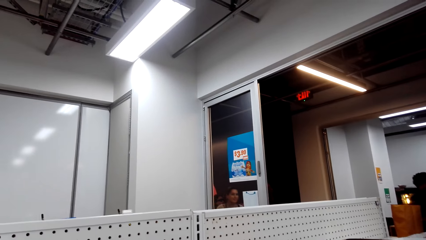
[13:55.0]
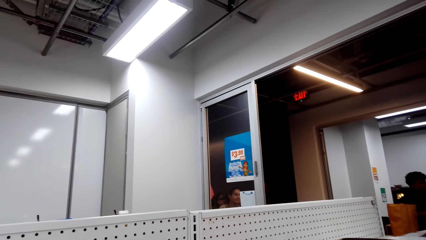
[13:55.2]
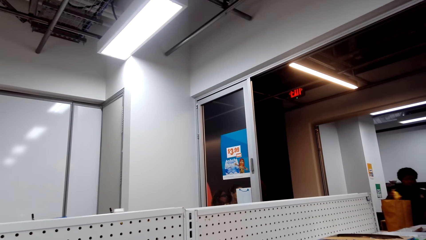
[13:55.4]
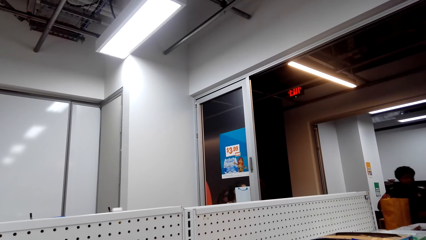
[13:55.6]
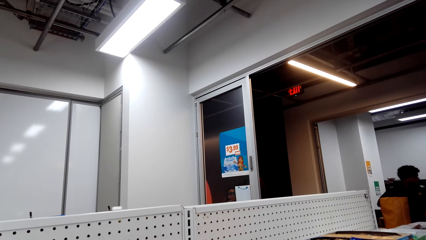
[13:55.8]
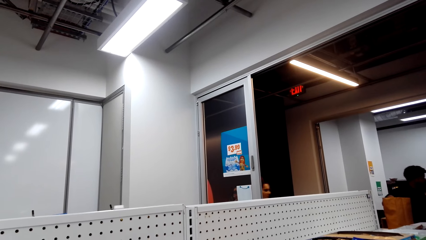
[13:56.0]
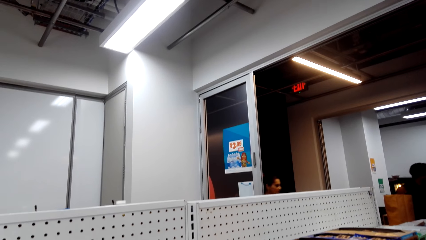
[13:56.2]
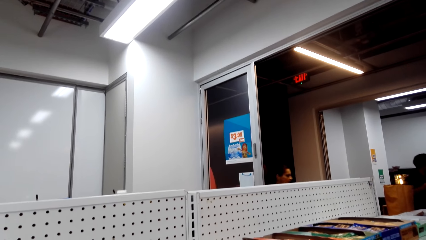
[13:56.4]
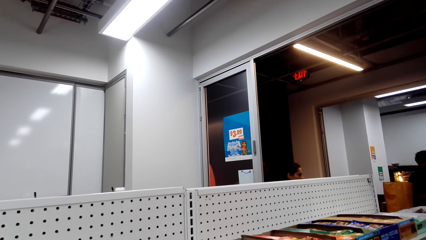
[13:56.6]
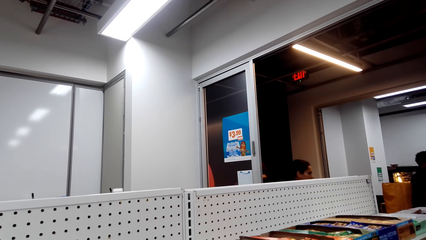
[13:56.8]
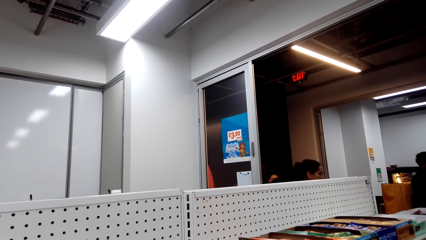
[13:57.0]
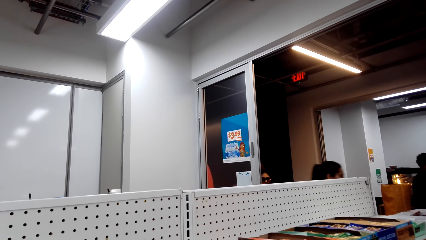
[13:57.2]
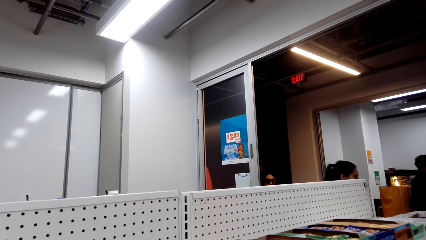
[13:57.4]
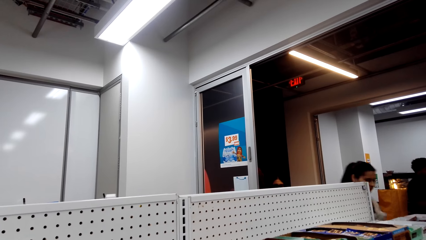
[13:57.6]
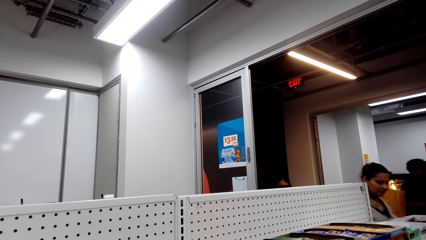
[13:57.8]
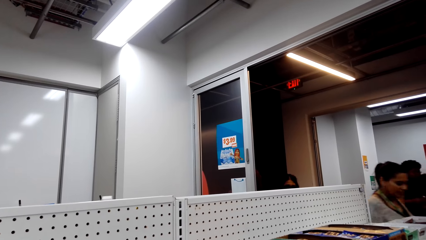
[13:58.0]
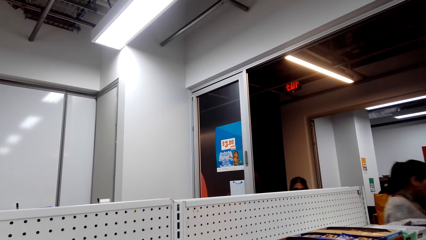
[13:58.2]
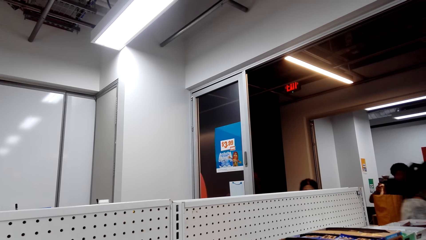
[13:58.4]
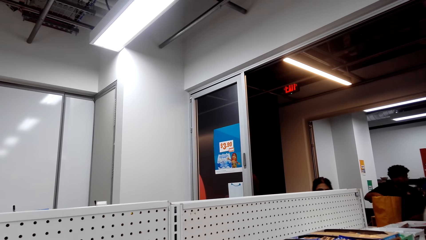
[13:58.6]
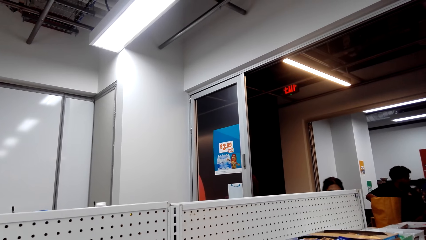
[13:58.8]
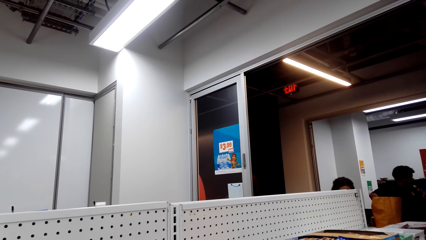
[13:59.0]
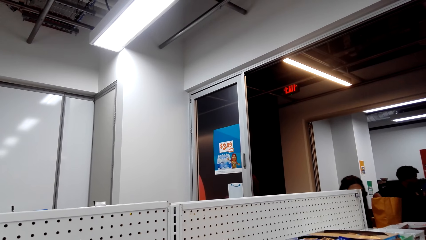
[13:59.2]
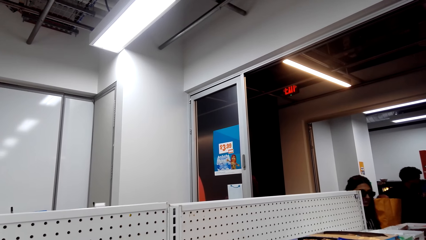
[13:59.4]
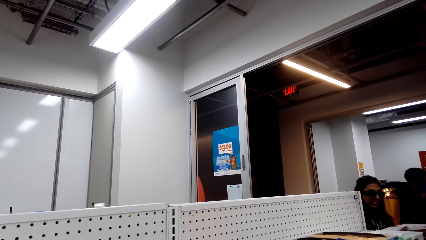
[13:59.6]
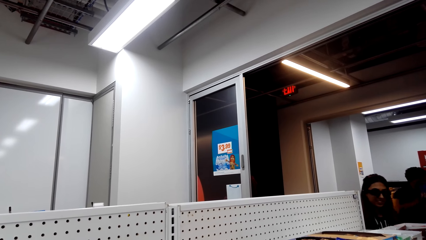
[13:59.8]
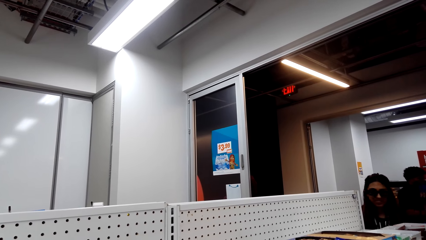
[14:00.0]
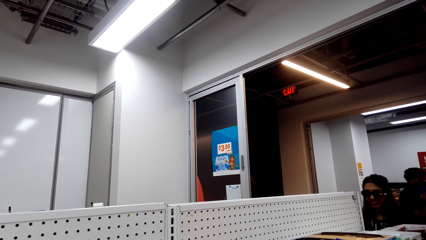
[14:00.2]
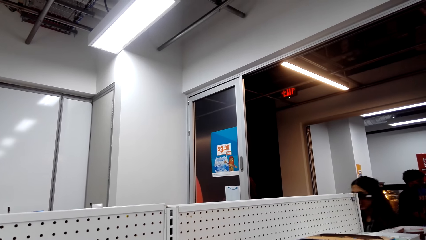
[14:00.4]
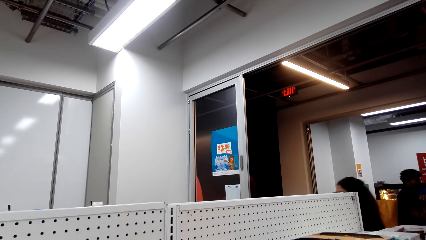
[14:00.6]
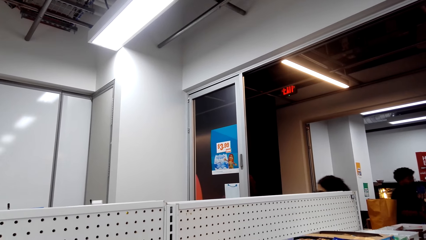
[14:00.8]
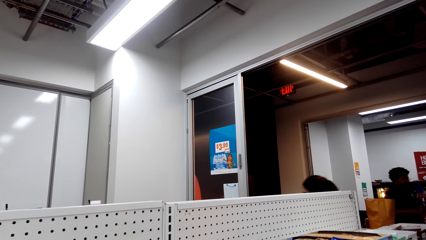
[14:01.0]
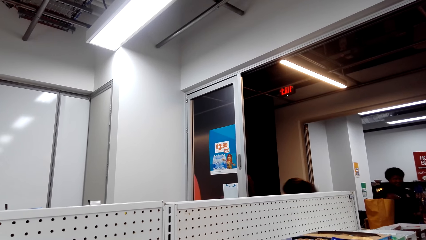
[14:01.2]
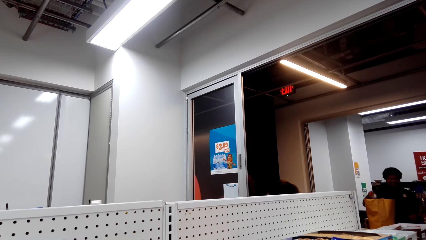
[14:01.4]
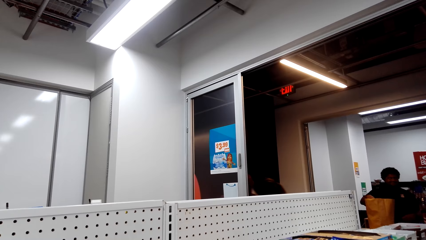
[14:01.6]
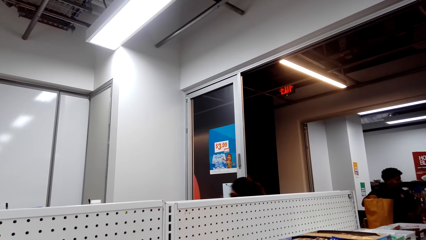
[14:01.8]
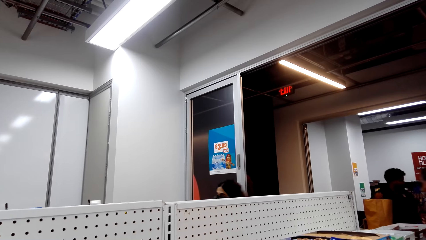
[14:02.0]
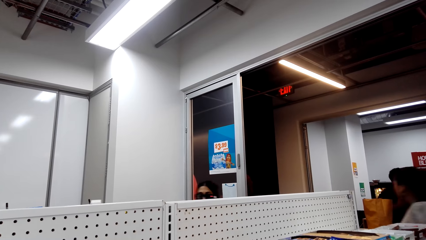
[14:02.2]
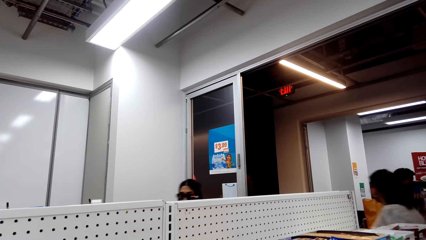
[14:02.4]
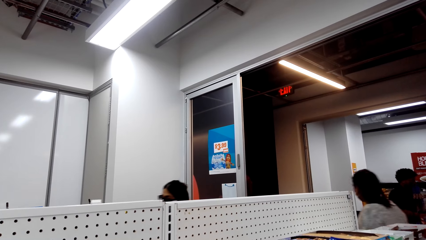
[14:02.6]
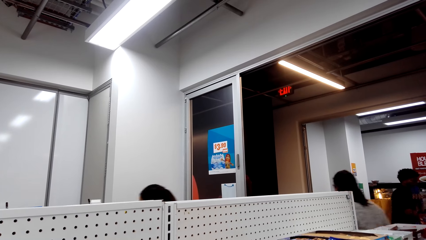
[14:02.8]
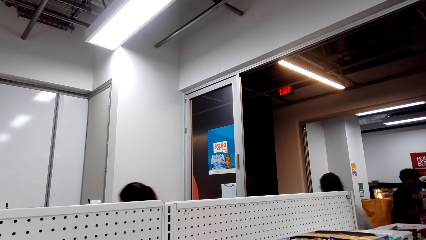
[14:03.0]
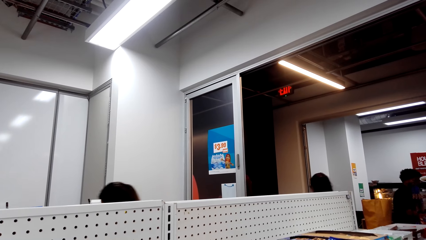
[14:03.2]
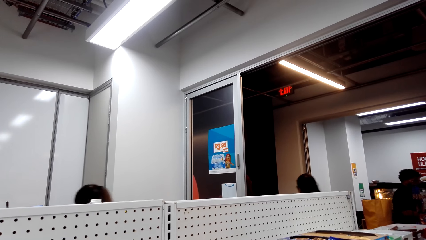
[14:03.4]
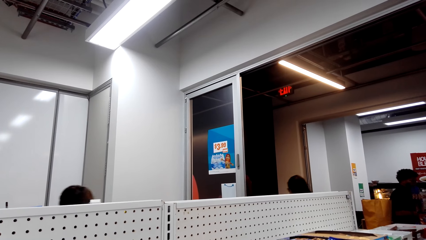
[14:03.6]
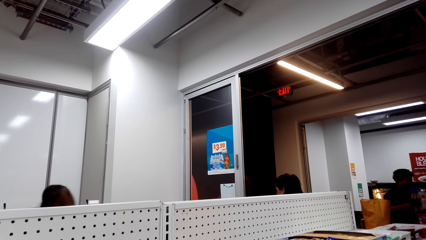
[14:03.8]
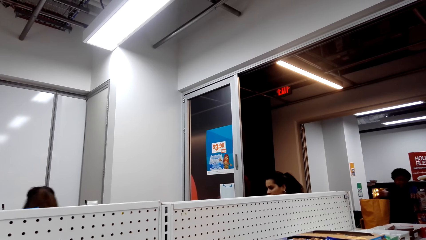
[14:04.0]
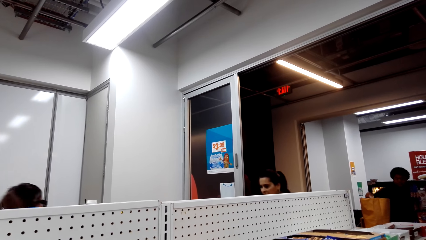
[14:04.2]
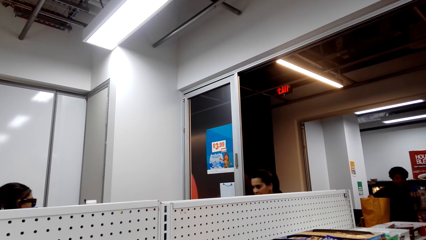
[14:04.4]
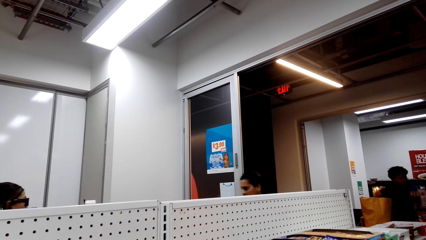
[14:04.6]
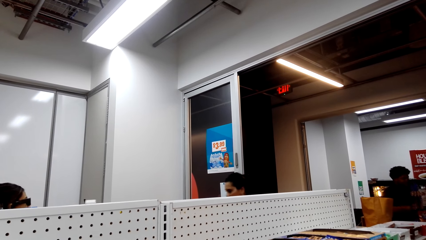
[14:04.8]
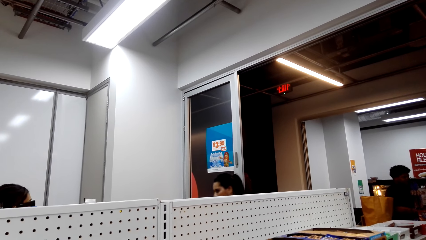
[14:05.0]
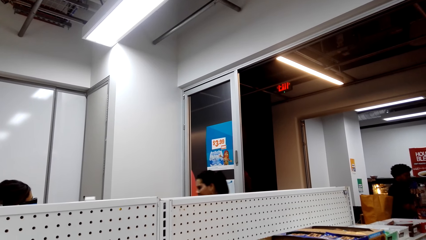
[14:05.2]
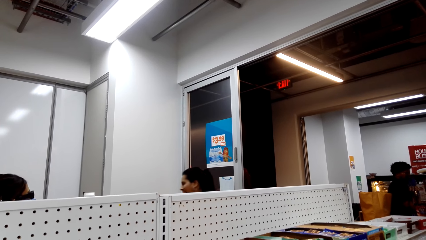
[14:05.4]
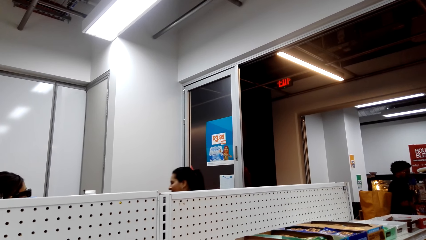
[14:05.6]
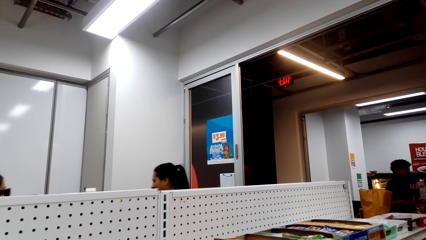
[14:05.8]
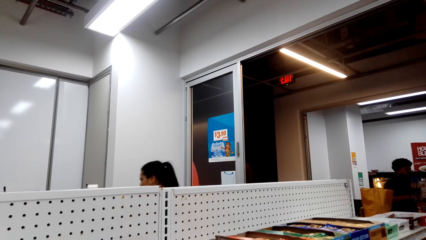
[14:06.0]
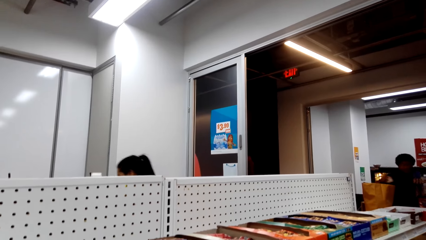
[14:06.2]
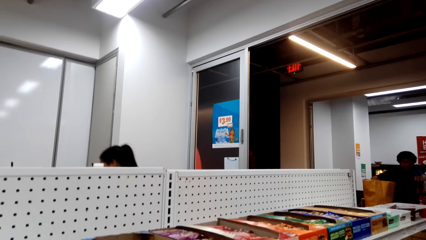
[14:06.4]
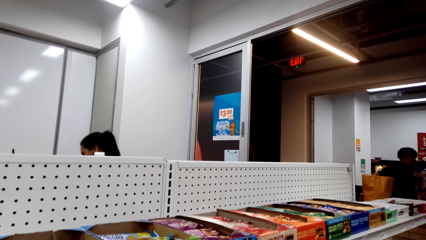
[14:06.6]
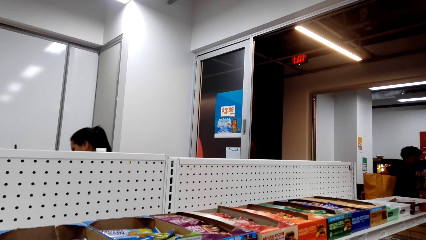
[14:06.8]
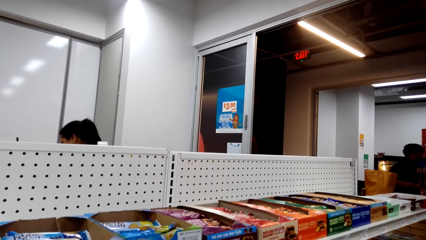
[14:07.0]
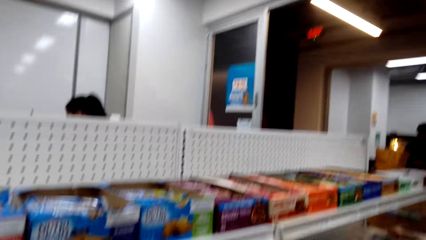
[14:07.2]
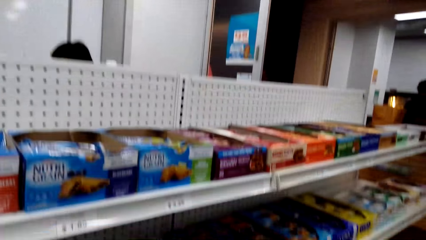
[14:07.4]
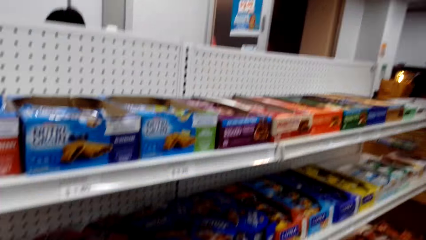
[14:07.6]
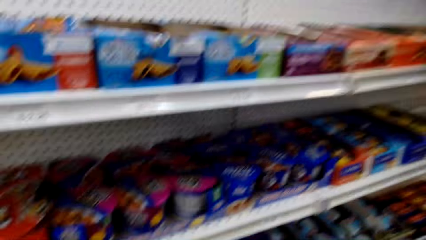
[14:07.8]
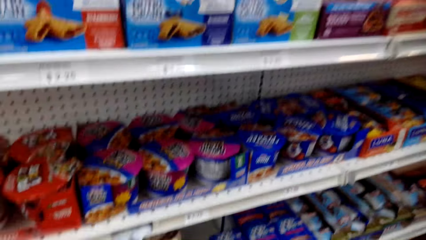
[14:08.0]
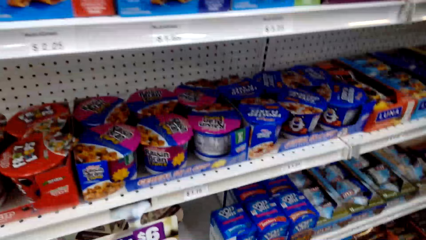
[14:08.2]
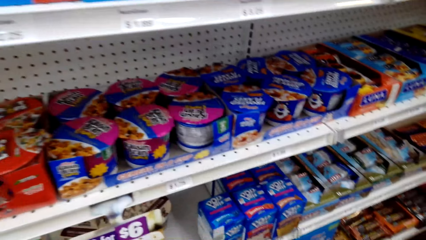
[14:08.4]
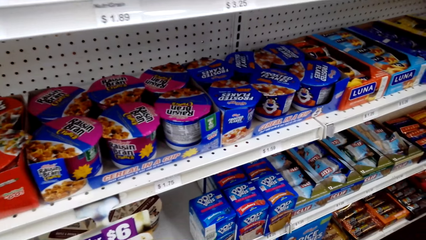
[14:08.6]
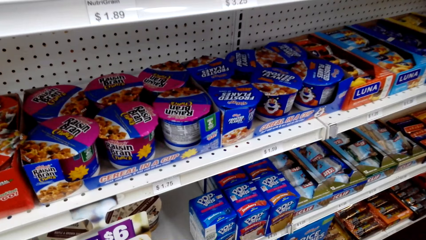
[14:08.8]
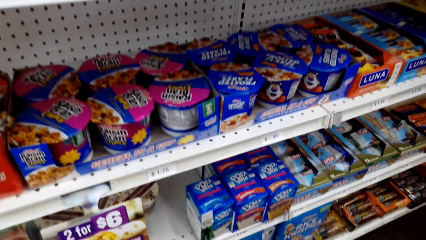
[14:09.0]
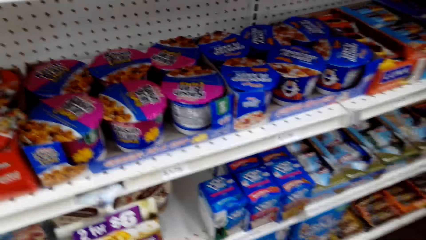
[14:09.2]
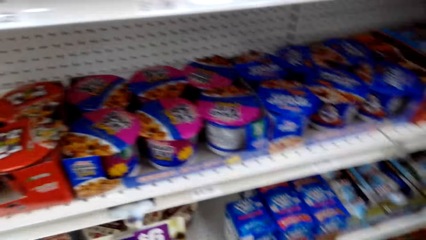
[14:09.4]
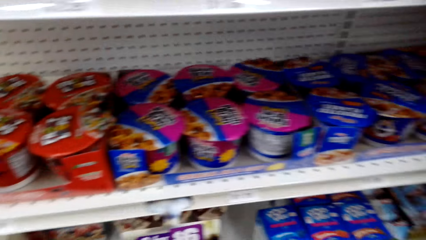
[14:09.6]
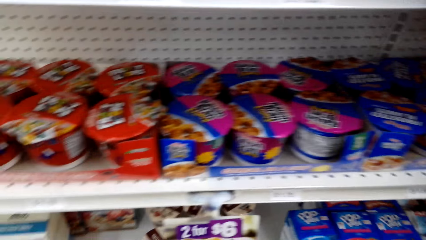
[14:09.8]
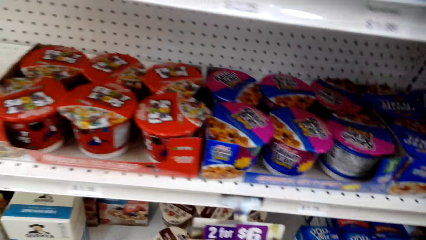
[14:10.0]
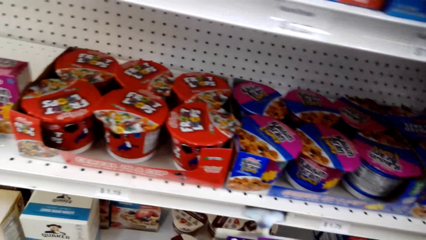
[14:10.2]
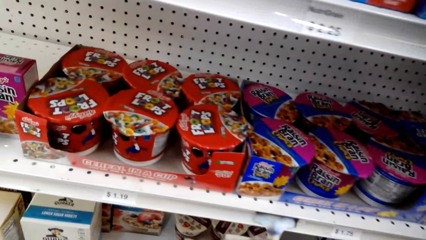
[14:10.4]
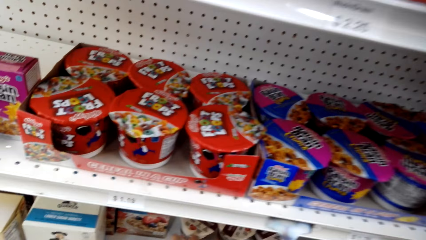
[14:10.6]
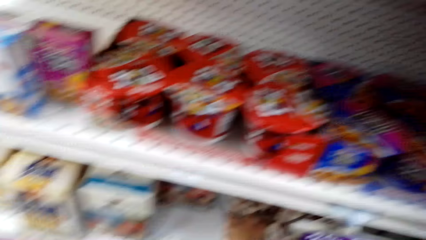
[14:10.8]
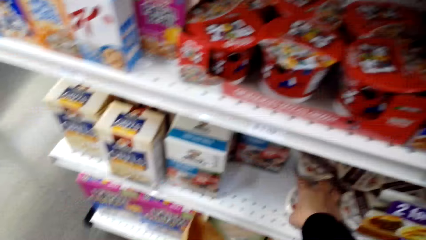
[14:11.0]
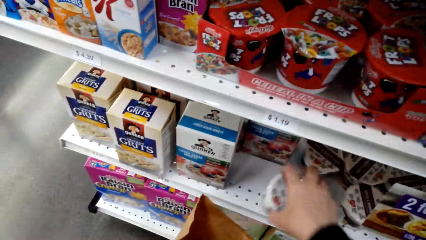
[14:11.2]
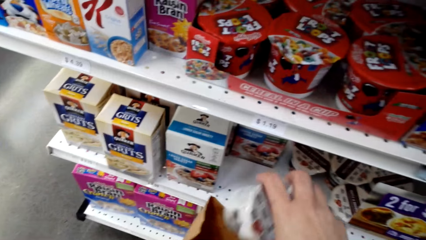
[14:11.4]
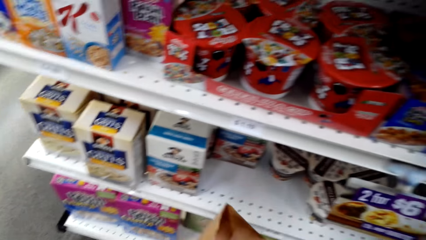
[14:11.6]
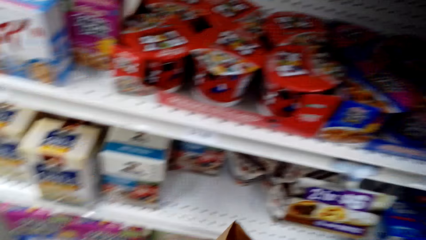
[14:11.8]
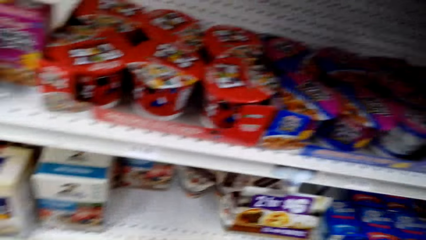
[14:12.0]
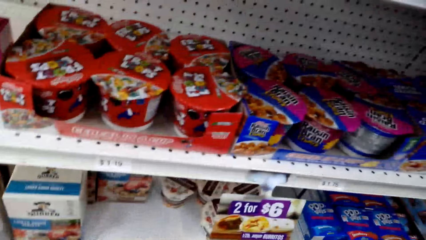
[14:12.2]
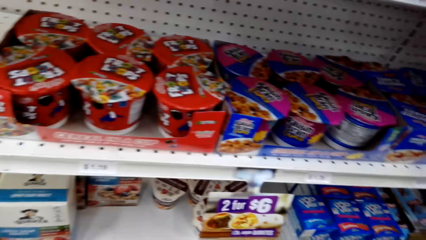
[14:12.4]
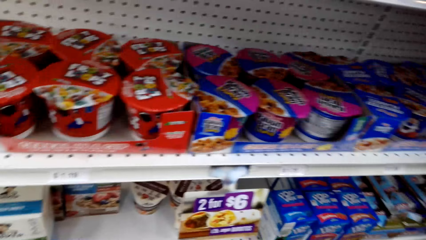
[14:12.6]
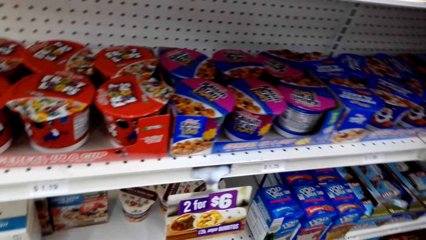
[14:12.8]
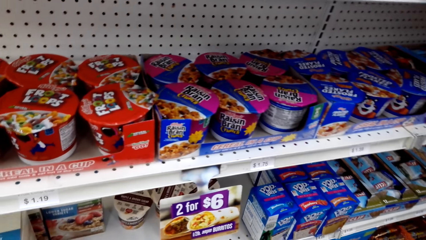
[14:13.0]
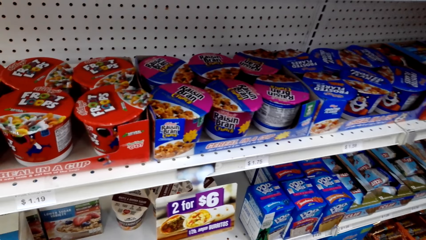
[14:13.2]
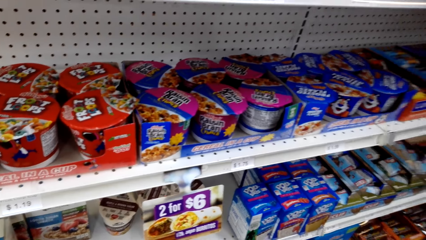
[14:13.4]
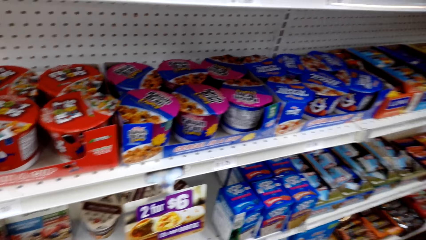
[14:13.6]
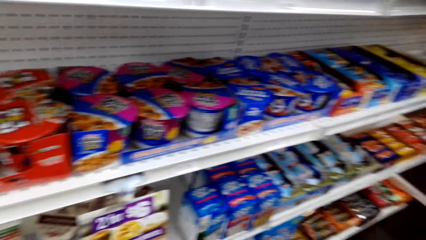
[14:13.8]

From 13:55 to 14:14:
The camera wearer looks around. They pick up a container on the shelf. They put the container in the khaki bag.
